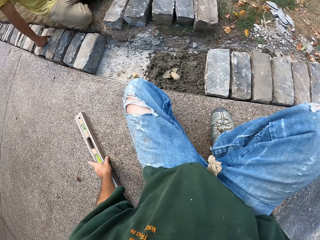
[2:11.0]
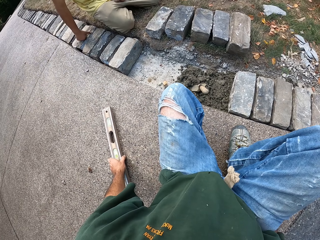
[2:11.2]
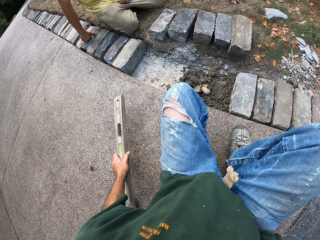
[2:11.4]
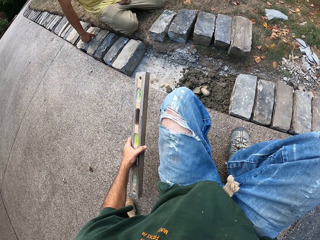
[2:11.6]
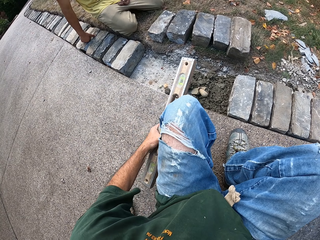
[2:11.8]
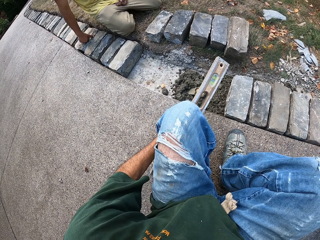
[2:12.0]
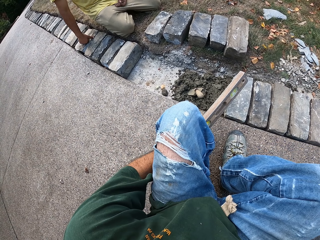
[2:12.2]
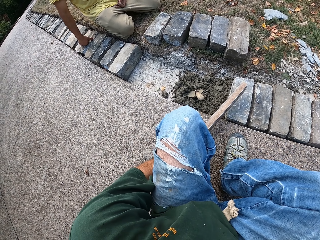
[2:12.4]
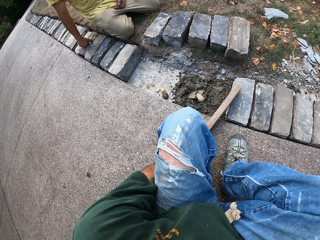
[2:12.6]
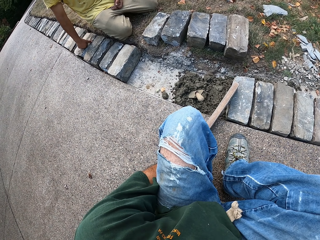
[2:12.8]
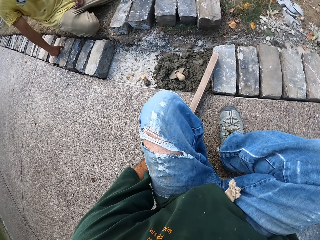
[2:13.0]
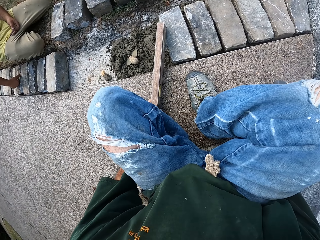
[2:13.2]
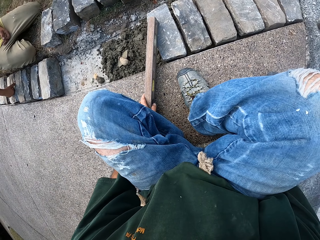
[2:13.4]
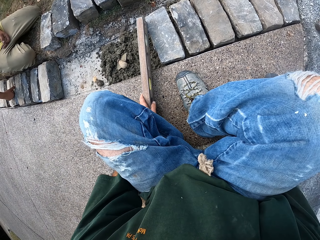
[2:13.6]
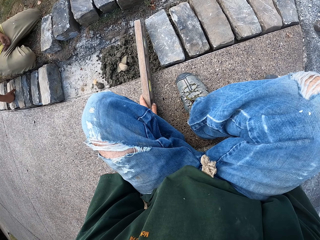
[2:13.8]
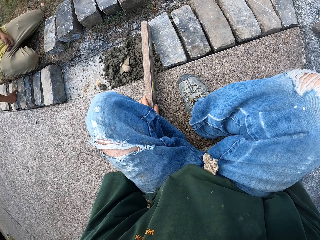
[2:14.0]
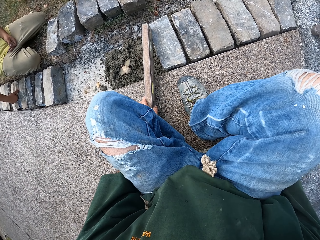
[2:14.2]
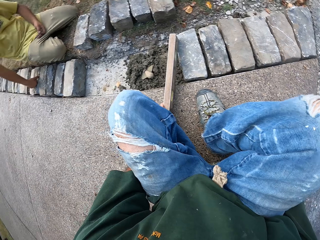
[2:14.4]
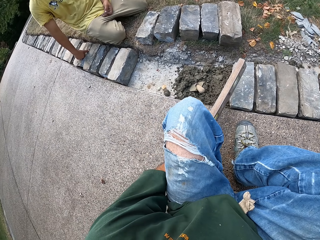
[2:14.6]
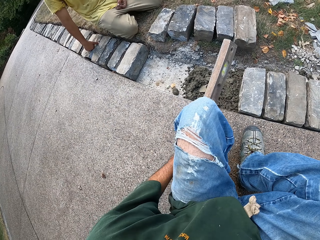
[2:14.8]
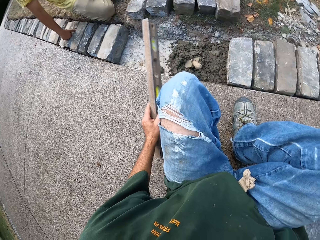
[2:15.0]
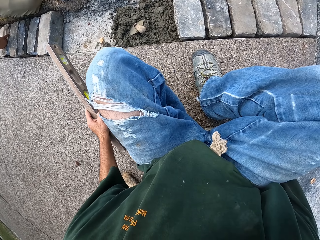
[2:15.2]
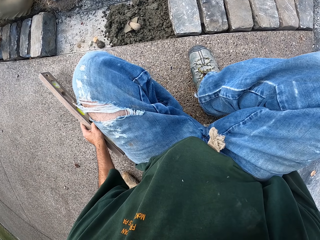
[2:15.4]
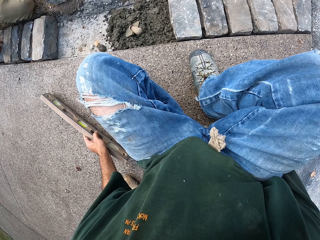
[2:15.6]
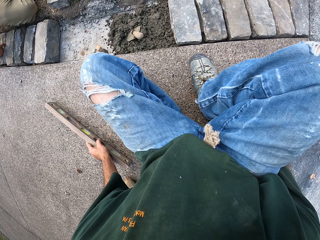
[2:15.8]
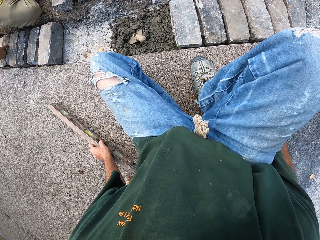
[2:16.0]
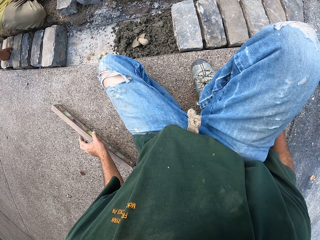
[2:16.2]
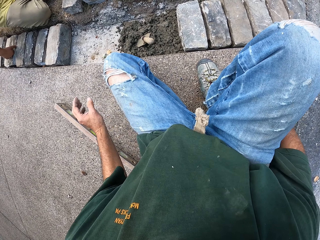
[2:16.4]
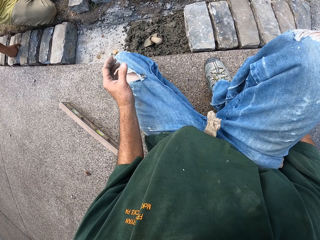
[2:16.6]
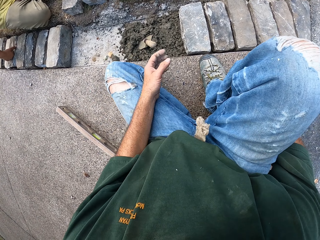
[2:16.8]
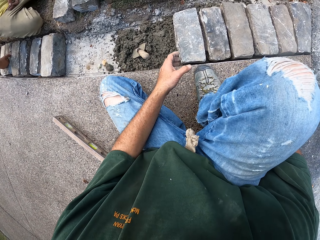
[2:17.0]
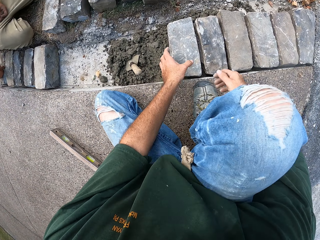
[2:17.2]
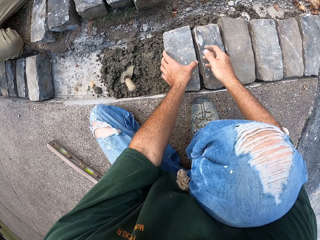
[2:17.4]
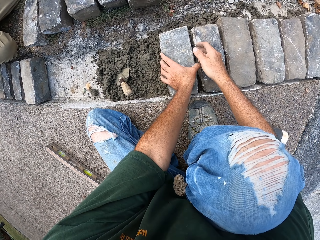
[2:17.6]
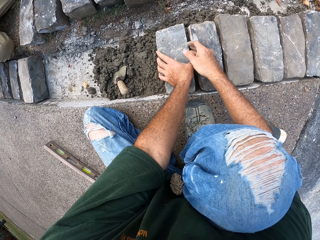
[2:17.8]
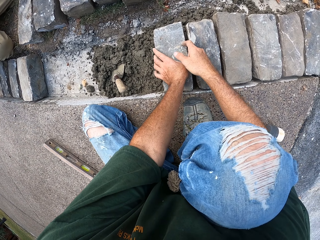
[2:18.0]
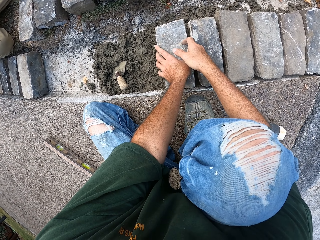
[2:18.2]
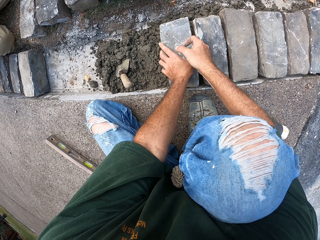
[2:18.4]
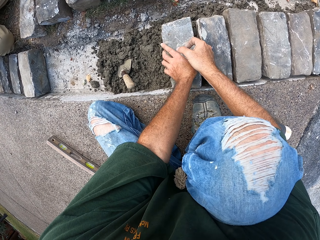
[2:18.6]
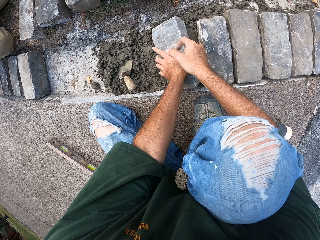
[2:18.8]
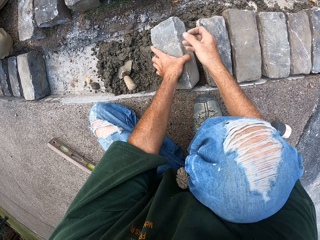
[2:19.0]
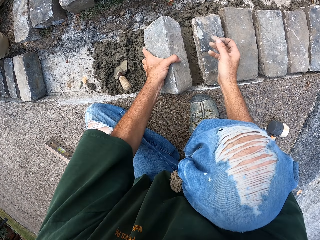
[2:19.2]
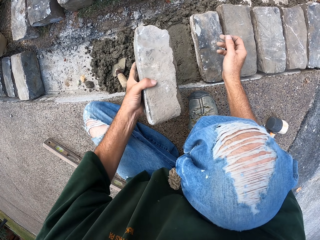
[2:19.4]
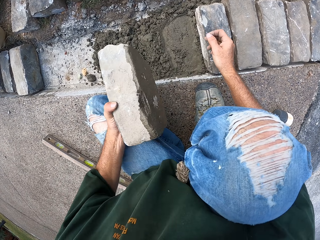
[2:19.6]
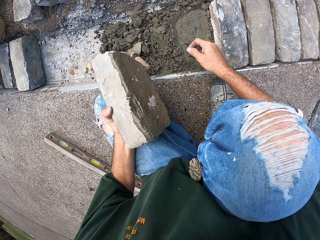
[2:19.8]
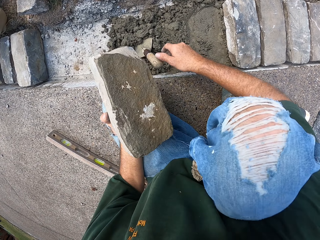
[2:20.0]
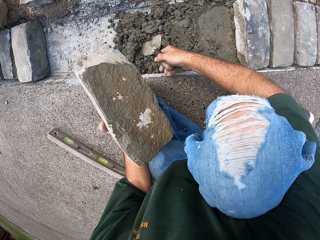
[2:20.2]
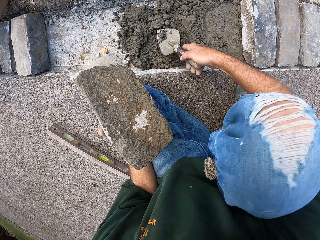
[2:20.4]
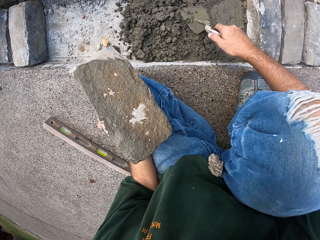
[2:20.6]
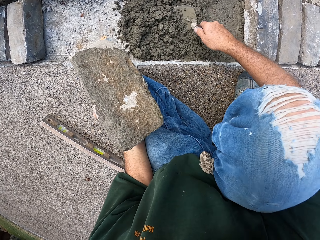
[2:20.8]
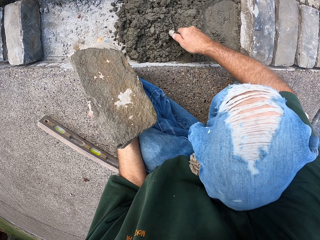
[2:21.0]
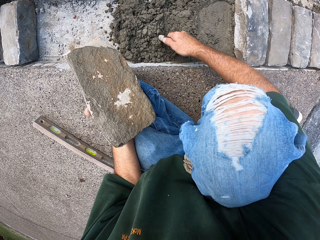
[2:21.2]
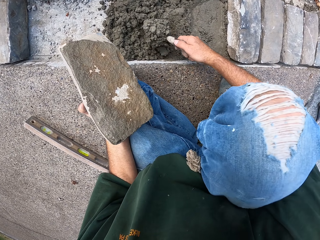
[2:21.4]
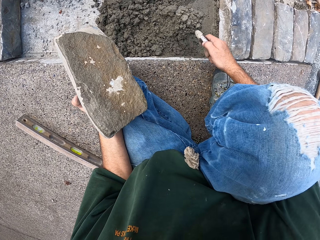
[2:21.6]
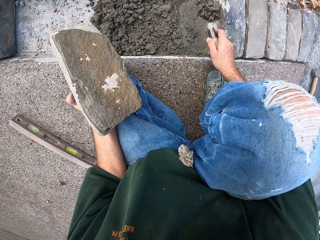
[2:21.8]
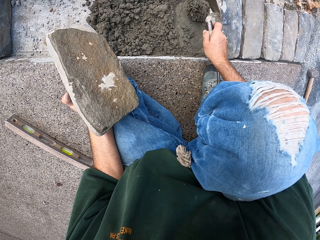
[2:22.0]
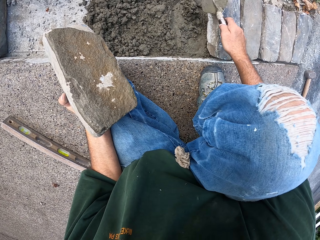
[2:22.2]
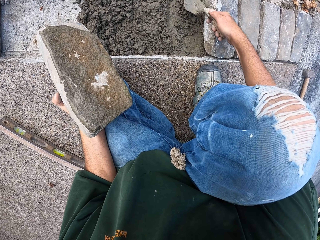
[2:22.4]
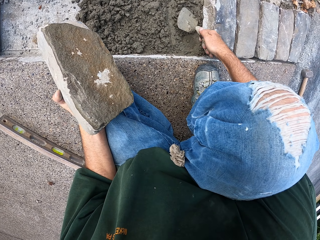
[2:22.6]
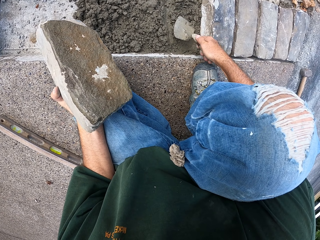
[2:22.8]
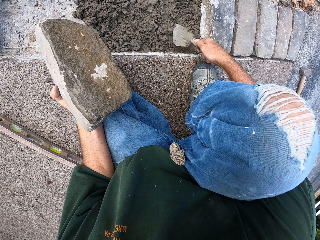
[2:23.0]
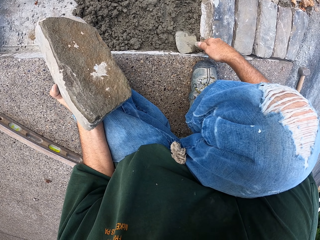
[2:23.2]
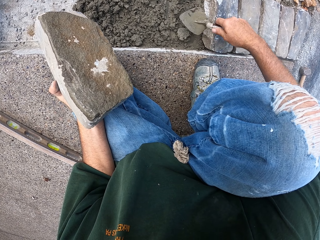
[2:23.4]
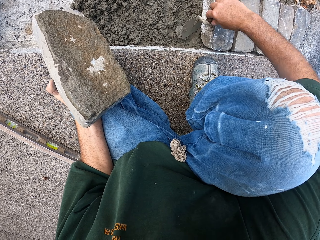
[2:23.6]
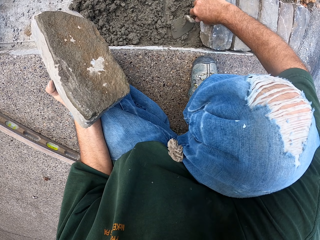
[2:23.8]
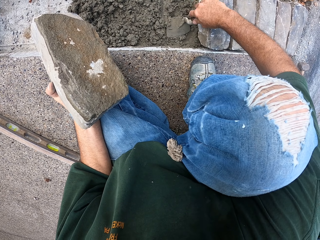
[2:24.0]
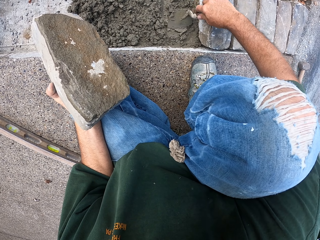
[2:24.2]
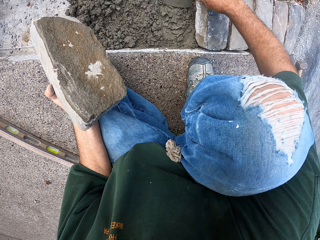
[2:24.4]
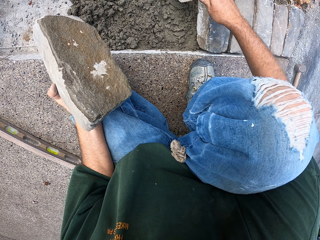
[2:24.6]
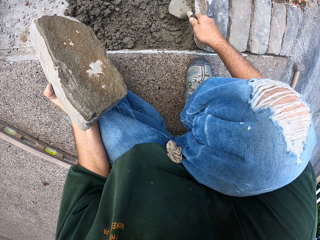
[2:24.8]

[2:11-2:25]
The camera wearer puts the hammer down. They pick up a level ruler or level balance. They check the level with the level balance. They put the level balance aside. They pick up a stone block from the mortar. They spread the mortar on the furrow with a trowel.

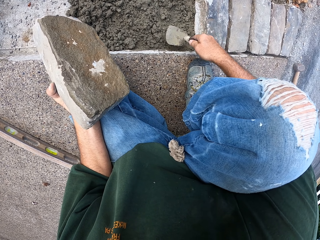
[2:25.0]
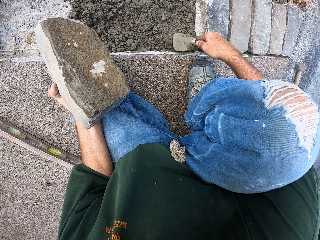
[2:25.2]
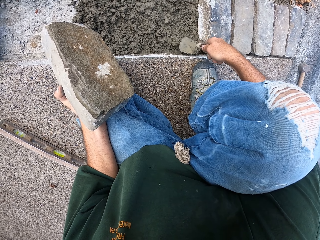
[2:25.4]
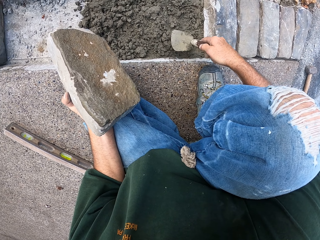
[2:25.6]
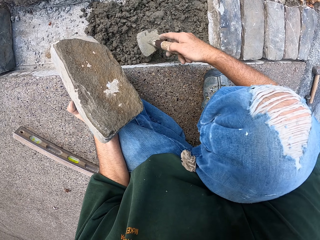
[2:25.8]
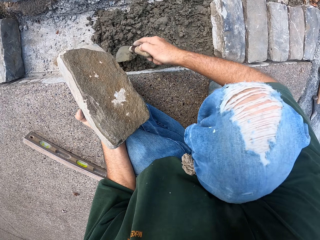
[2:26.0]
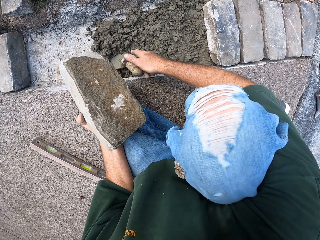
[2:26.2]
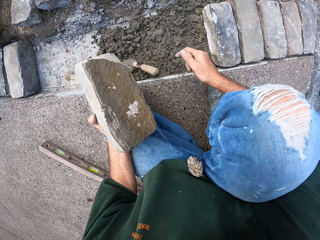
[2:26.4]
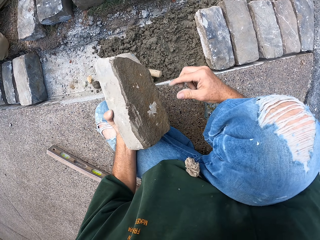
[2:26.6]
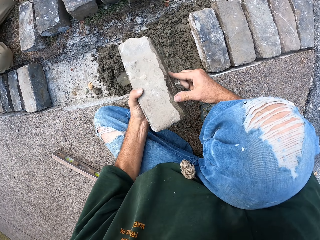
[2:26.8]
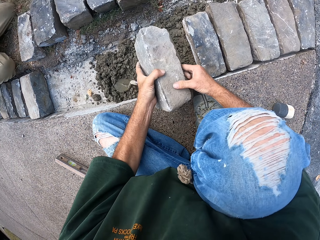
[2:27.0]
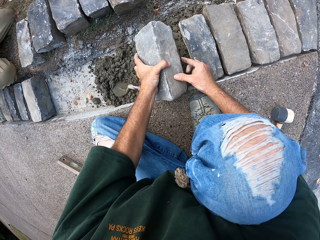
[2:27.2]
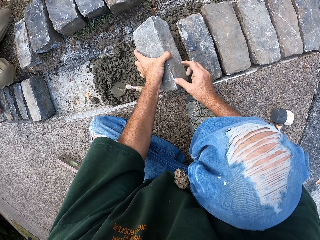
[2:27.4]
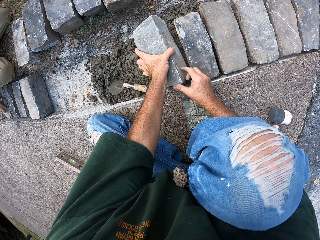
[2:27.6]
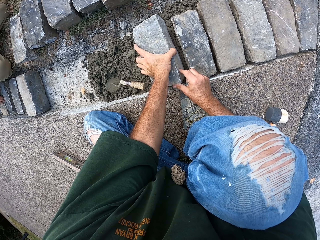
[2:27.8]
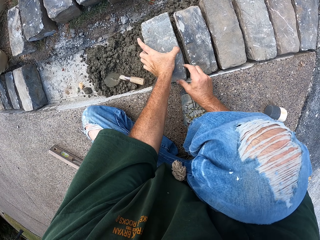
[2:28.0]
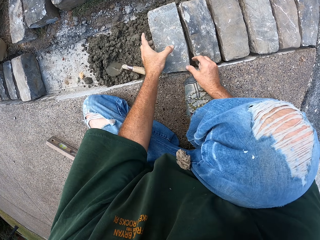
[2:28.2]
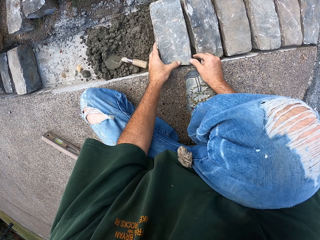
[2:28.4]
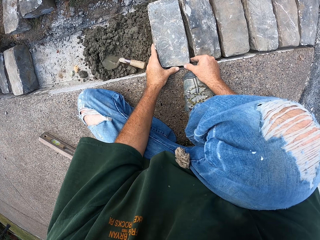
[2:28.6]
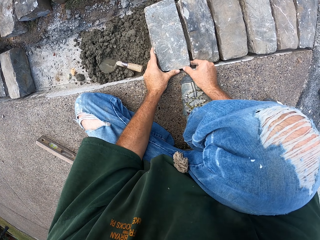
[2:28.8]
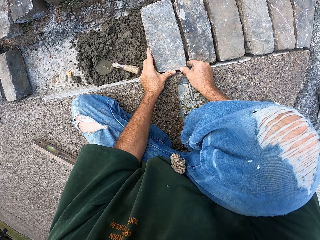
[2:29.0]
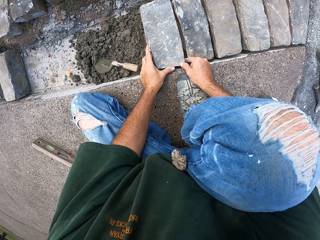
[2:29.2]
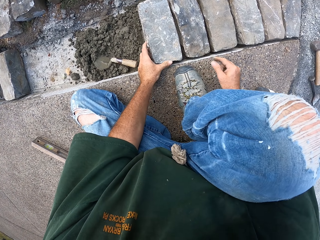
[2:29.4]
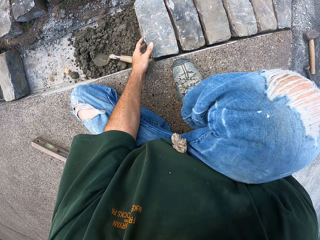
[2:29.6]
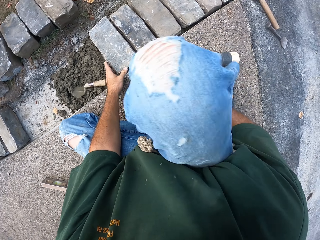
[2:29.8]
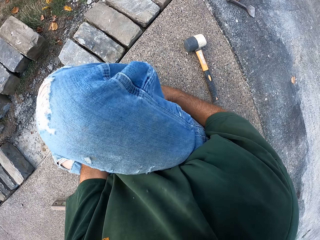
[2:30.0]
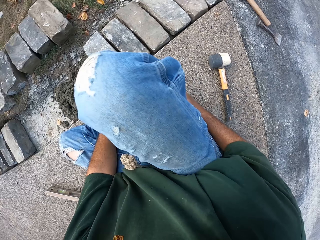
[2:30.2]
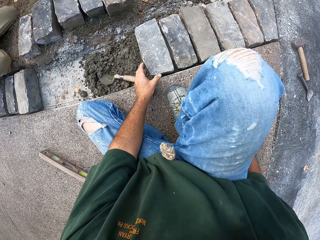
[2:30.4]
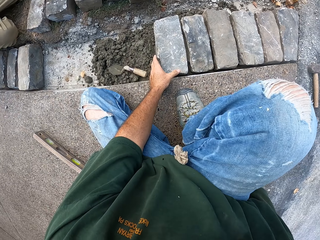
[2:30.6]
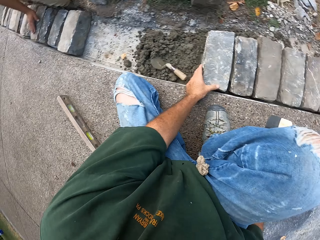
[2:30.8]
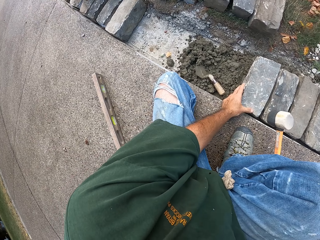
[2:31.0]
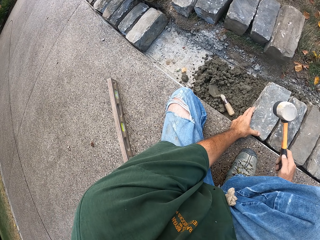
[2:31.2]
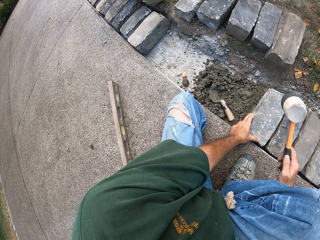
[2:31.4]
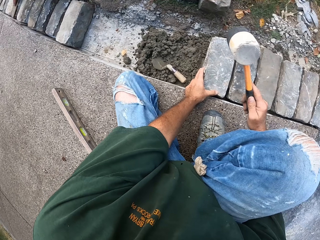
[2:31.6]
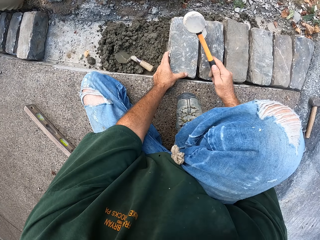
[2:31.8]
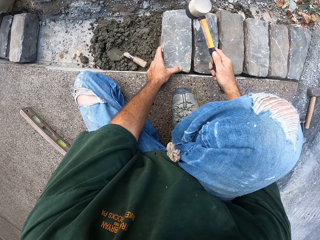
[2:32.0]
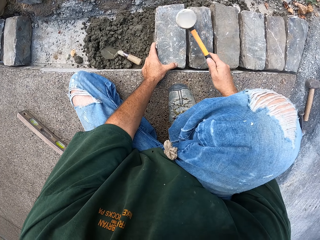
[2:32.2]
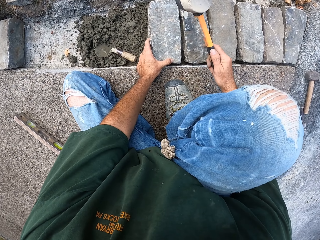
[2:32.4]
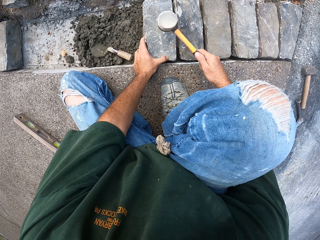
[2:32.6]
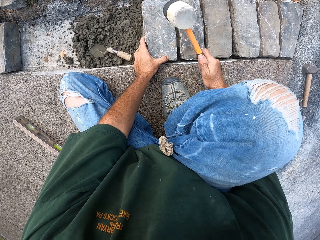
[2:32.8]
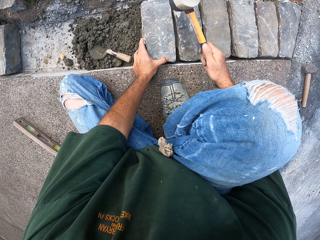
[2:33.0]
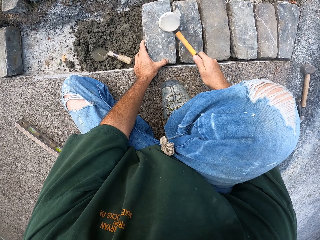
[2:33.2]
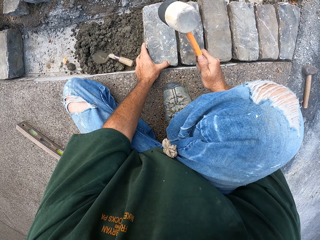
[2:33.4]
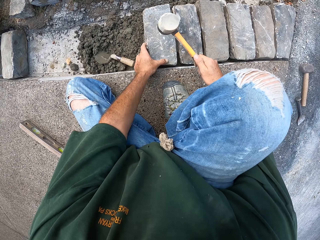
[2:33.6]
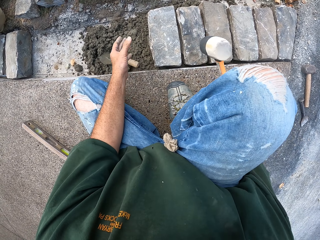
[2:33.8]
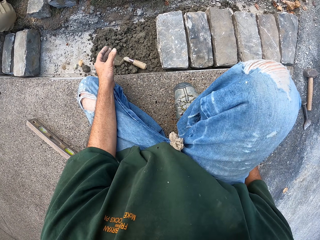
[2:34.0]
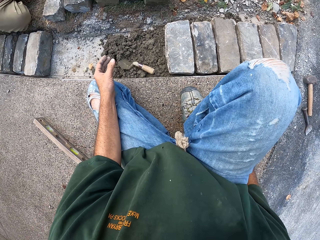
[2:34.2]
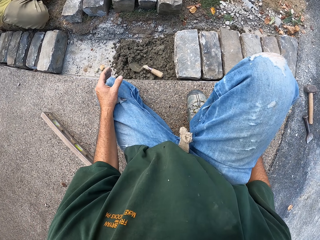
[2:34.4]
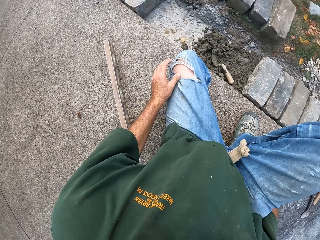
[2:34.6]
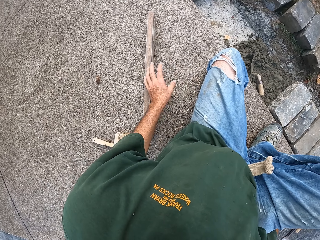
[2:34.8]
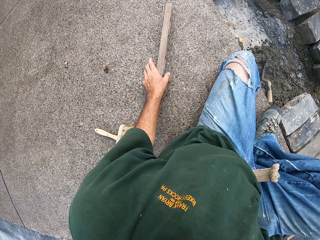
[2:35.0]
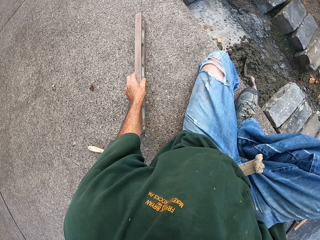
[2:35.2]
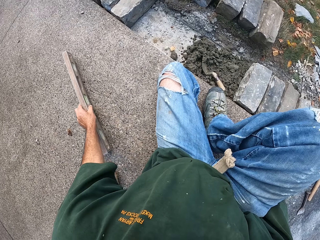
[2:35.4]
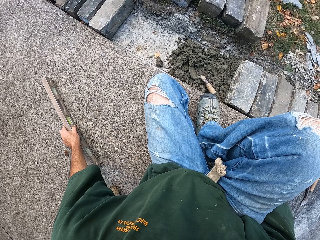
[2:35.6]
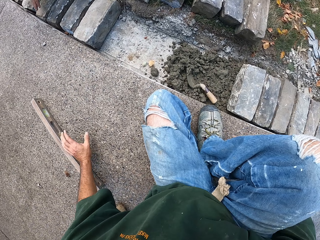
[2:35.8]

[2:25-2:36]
The camera wearer puts the stone block on the mortar. They pick up a hammer. They hit the stone block with the hammer. They put the hammer down. They push the level balance aside.
